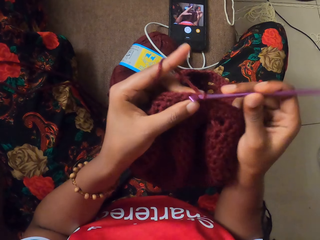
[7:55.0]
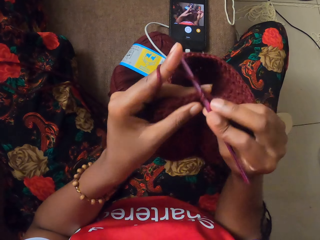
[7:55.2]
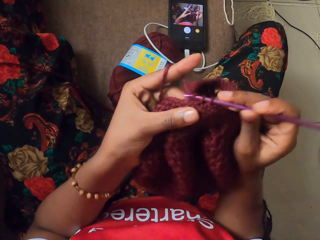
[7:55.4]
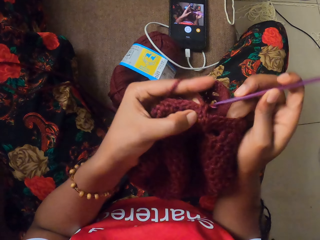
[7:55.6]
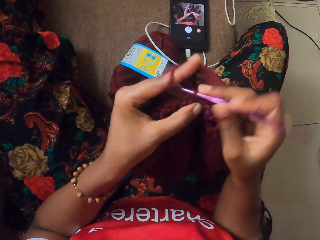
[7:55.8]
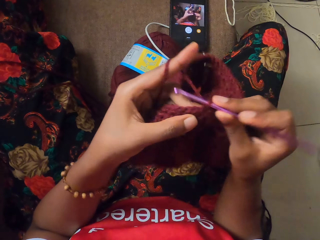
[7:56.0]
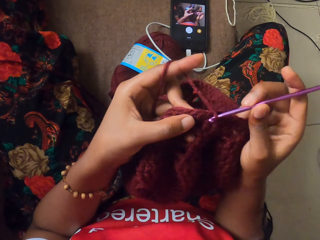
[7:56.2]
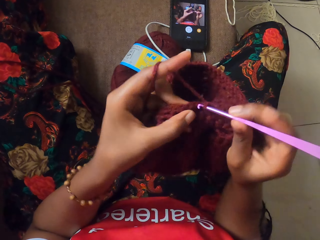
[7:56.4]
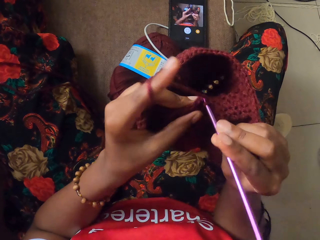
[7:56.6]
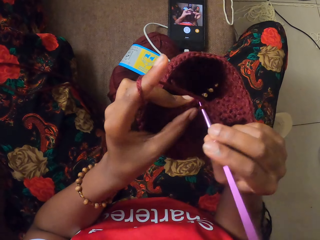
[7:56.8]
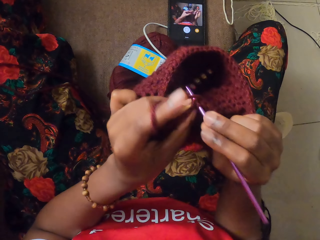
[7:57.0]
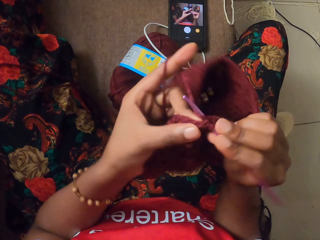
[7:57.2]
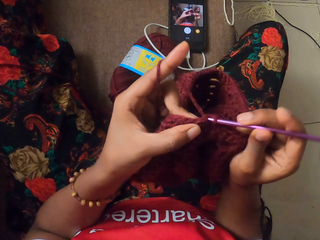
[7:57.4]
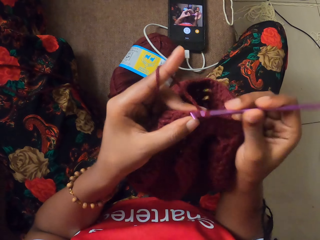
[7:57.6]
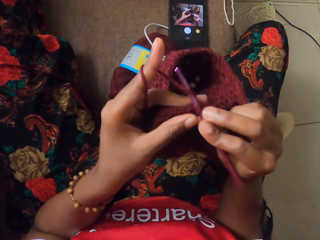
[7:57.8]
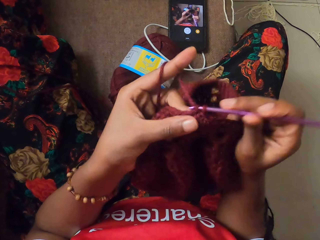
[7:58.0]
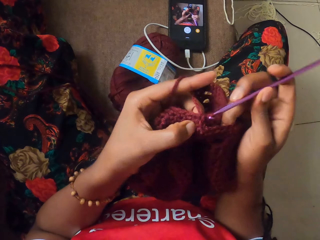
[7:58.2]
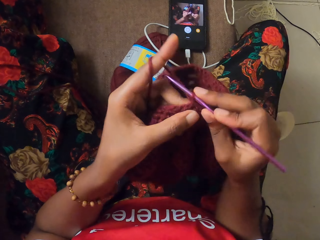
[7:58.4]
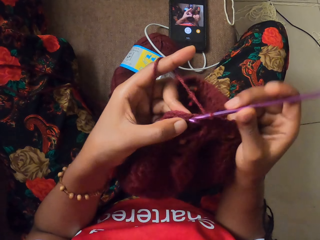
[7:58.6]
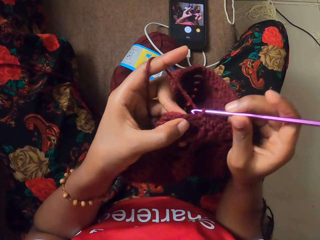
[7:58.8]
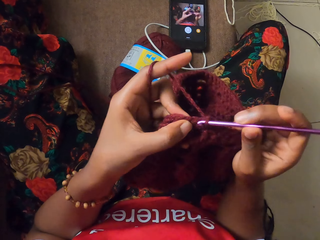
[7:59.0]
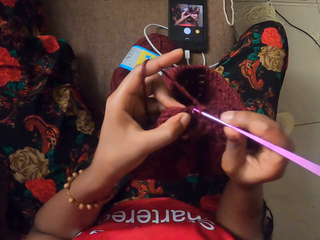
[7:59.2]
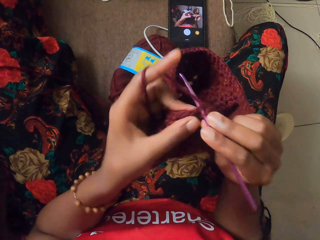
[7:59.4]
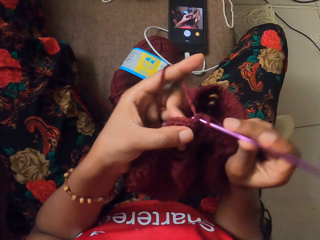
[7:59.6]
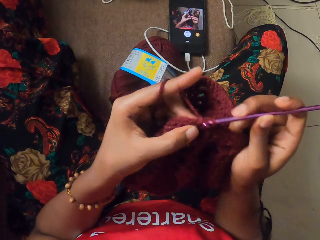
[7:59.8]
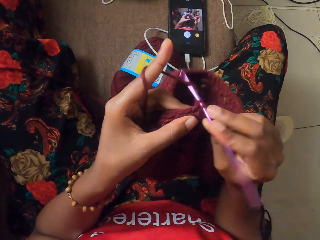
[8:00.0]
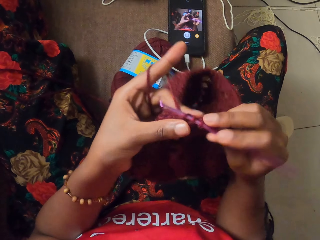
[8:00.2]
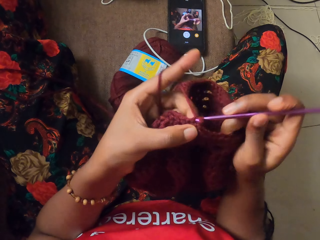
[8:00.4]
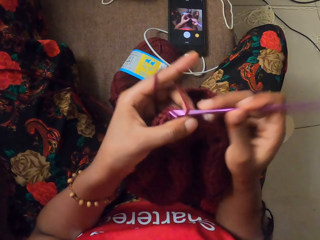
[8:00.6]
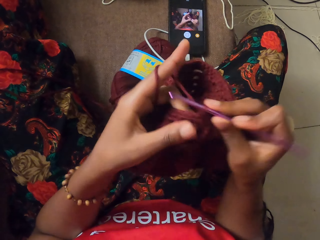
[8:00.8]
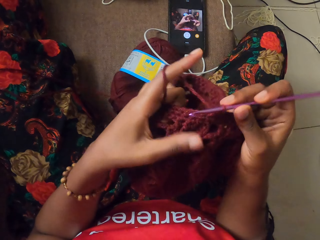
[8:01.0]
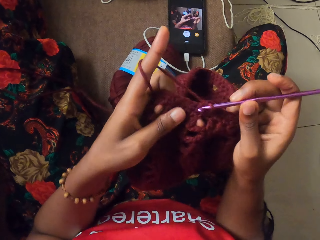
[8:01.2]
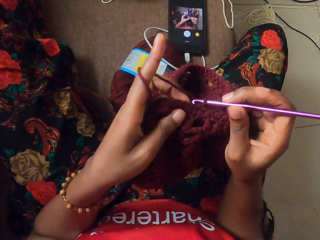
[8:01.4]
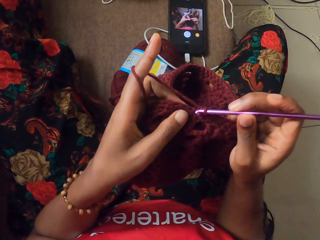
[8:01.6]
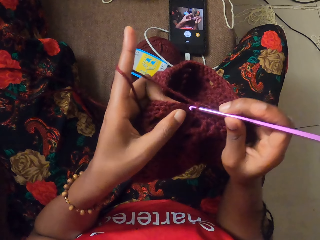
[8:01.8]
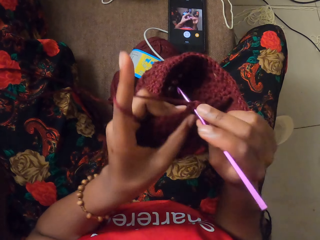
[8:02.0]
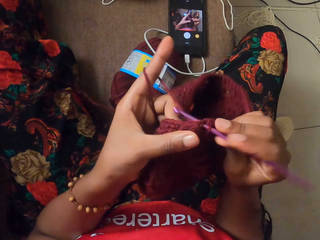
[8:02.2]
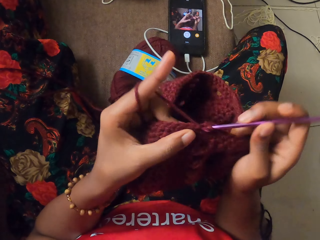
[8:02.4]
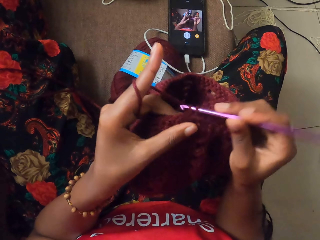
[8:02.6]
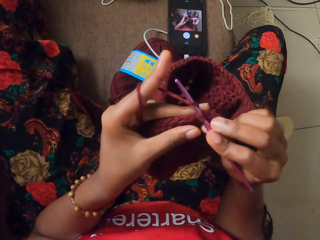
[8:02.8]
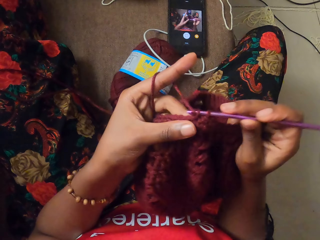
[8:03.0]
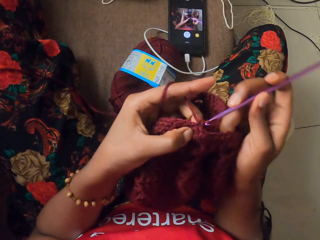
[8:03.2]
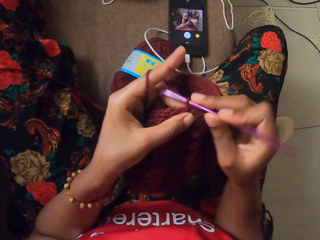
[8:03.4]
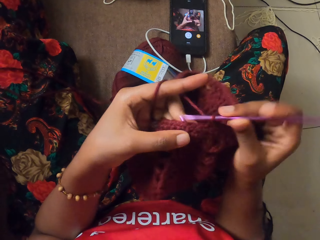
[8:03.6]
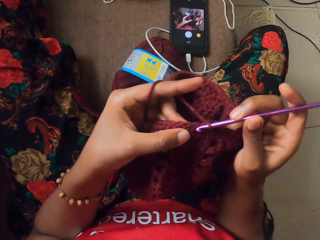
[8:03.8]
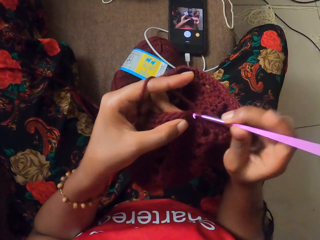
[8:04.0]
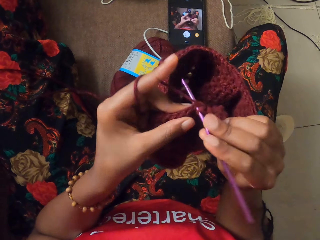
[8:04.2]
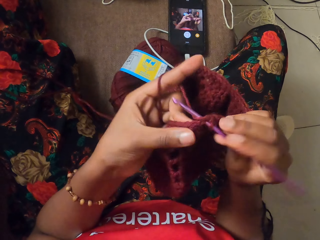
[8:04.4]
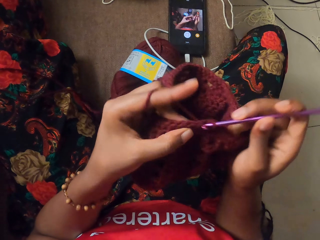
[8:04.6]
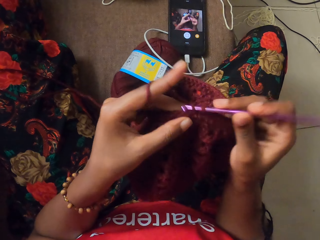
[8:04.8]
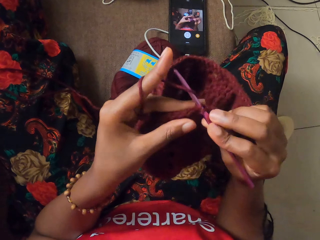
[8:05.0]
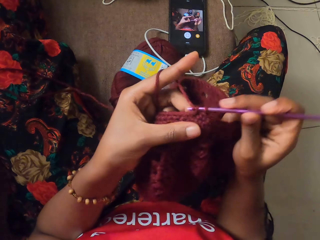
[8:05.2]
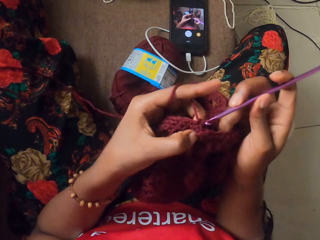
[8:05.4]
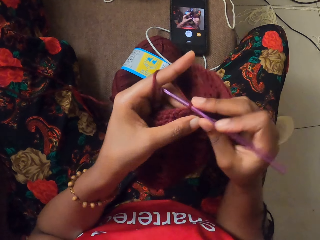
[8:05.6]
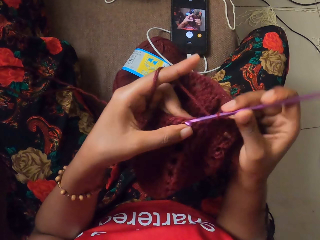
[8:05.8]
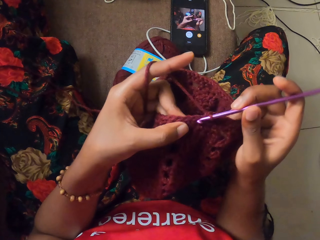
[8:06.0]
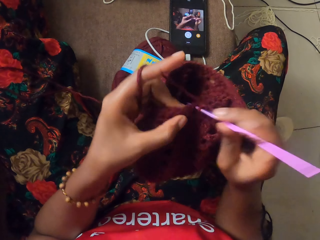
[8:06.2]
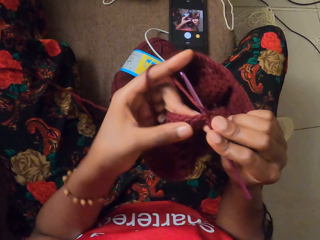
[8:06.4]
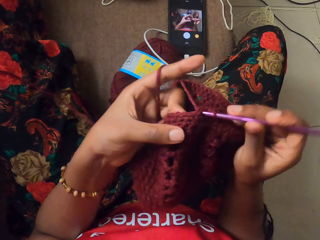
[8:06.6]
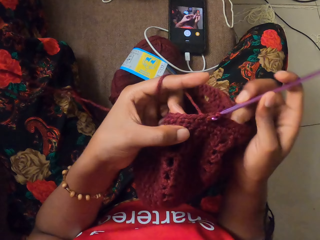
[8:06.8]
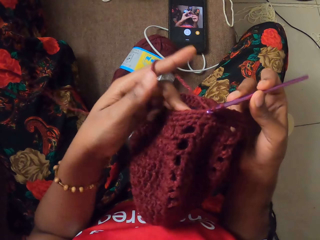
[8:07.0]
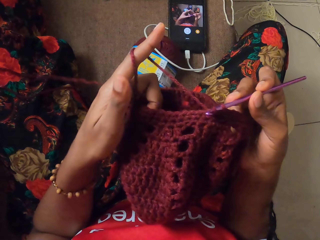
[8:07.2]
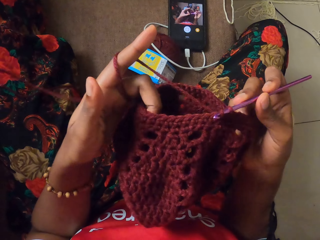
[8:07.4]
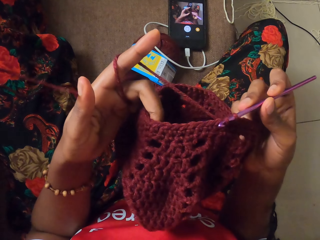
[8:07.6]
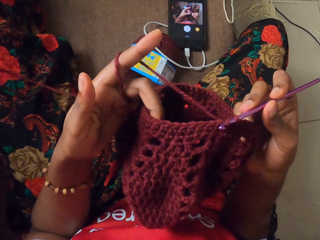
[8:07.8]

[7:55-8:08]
The camera wearer sews the garment with a needle. She counts the holes in the craft with the crochet hook in her right hand.

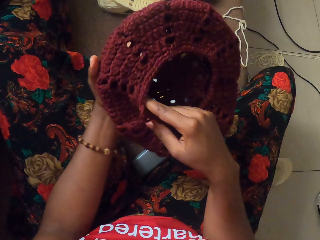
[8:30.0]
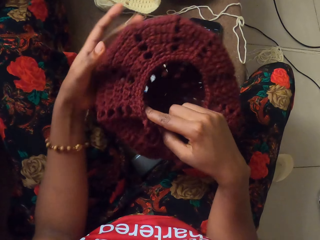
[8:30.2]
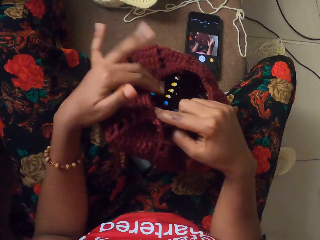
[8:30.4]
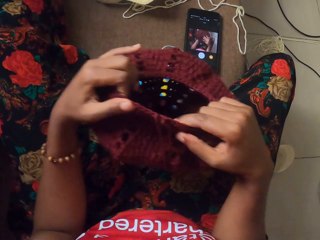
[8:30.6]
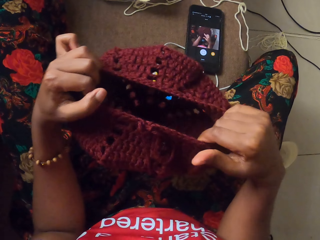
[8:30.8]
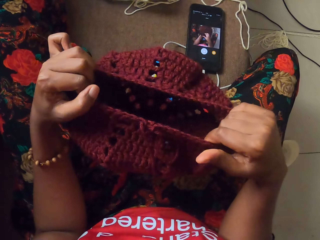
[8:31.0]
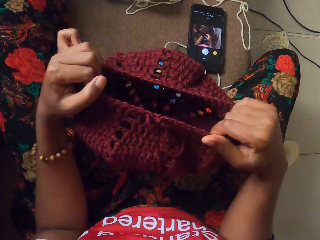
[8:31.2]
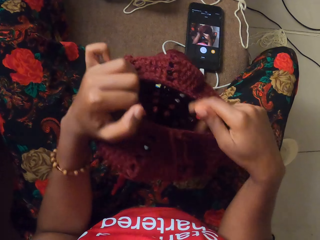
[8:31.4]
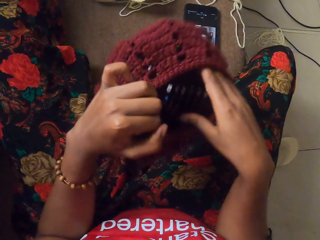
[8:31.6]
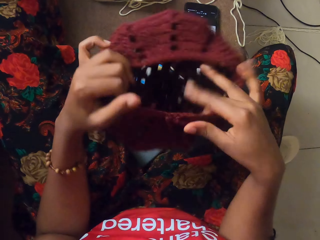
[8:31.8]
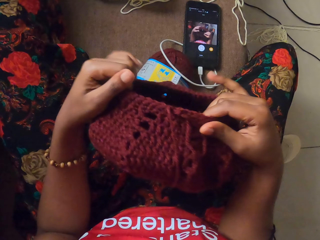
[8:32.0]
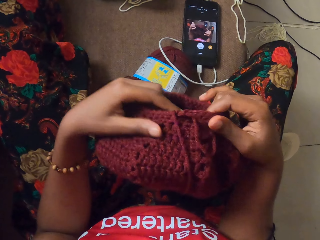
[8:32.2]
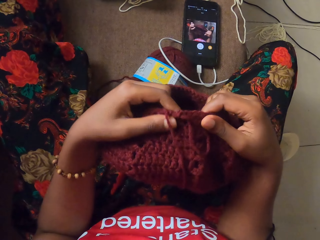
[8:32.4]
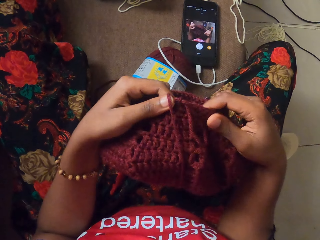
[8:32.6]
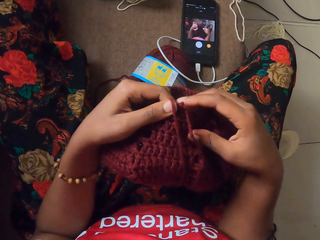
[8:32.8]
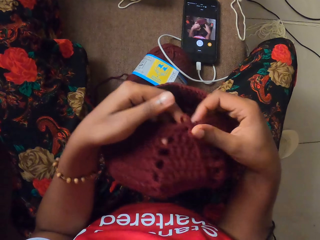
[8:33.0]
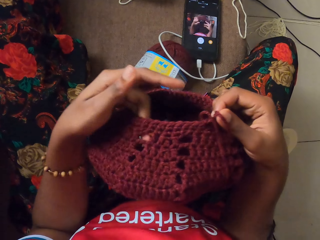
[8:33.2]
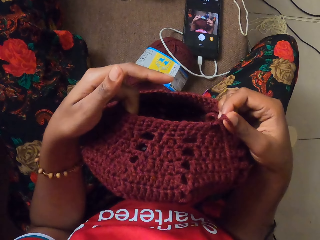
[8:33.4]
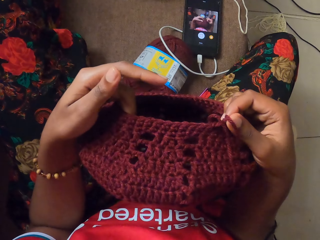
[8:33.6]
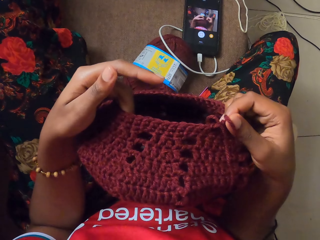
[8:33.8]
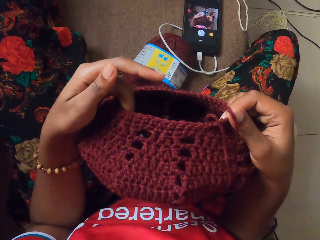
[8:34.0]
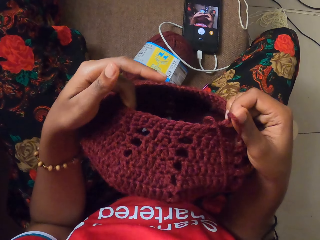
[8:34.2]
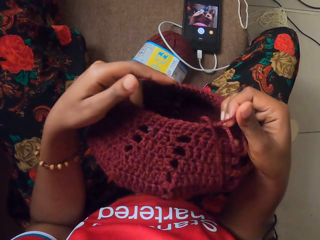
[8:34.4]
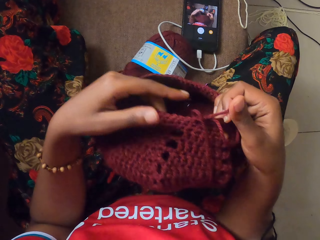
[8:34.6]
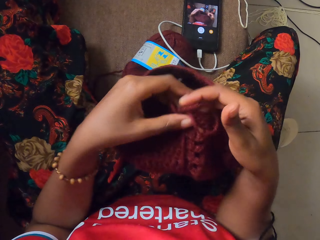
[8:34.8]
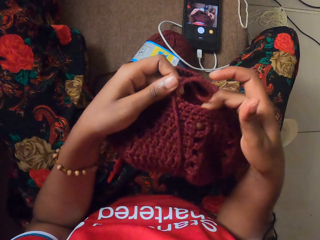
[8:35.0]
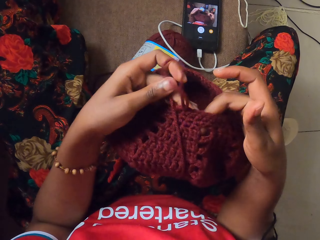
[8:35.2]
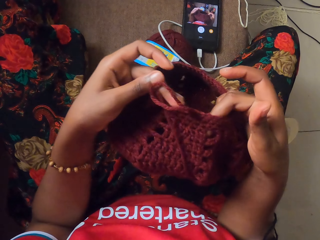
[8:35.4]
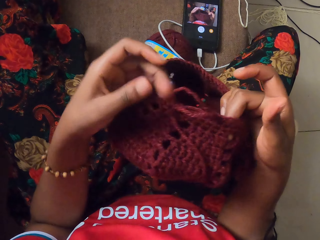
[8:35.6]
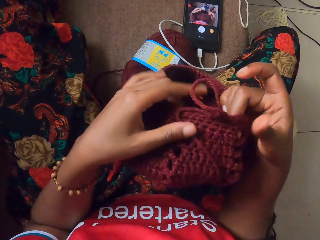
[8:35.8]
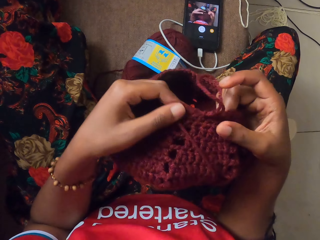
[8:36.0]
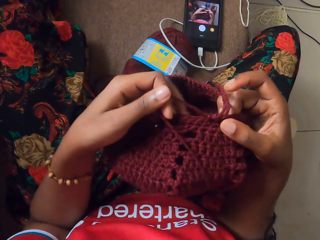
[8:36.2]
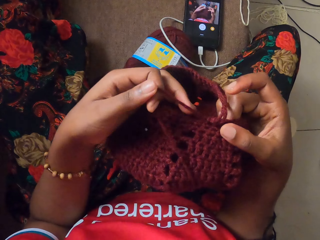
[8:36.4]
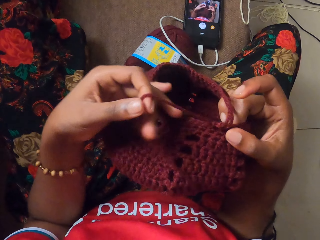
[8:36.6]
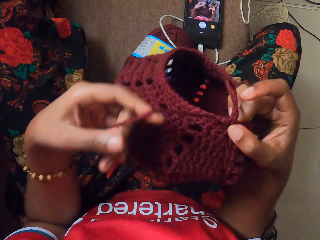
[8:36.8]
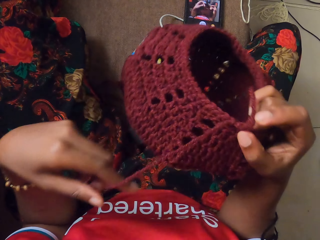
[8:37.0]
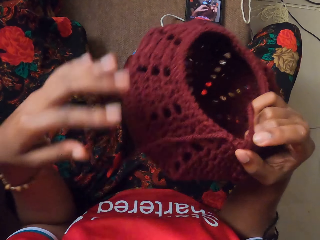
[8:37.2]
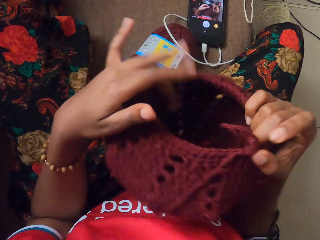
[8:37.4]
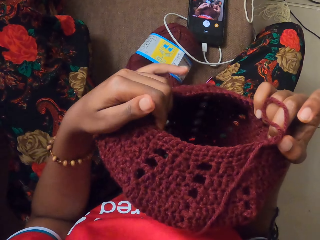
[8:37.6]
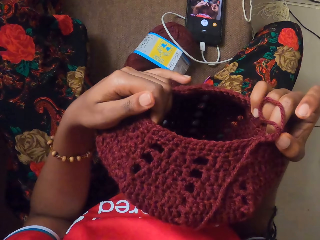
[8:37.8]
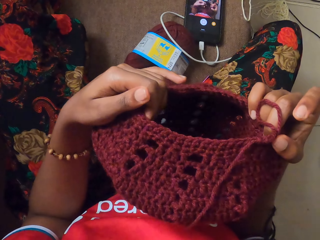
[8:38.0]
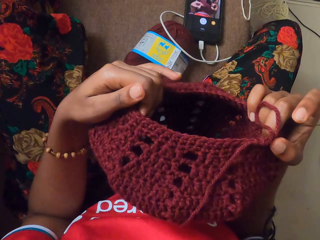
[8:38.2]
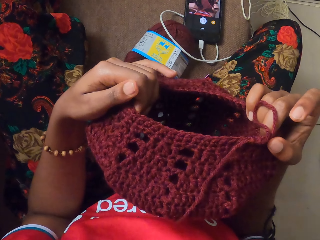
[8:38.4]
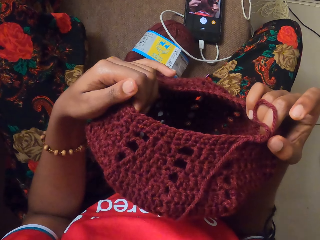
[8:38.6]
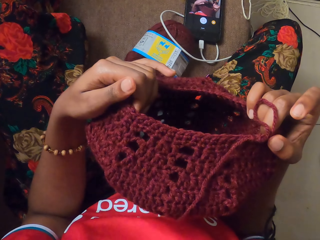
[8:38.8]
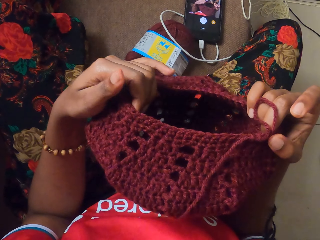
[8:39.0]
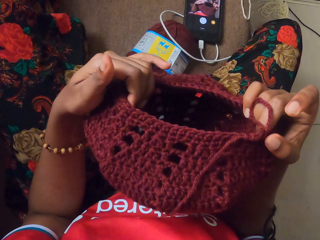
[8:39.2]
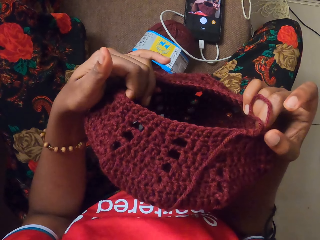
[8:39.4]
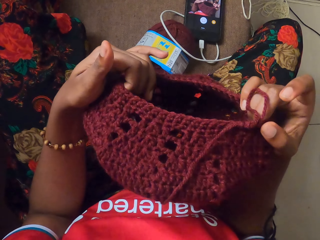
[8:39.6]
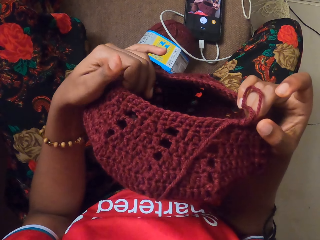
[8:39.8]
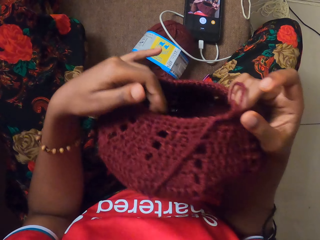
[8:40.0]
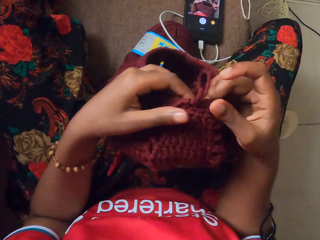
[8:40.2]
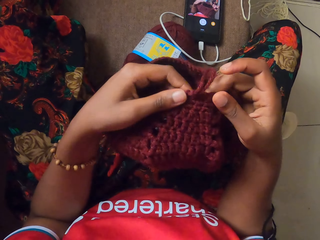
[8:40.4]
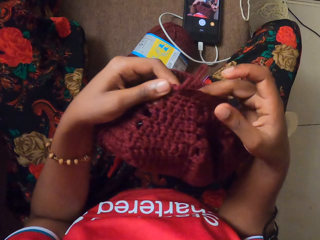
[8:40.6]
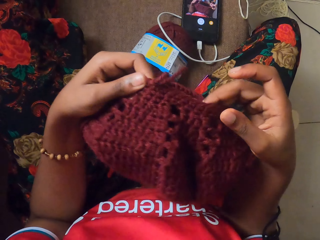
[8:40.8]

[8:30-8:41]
The camera wearer stretches the garment. They stretch the thread.
